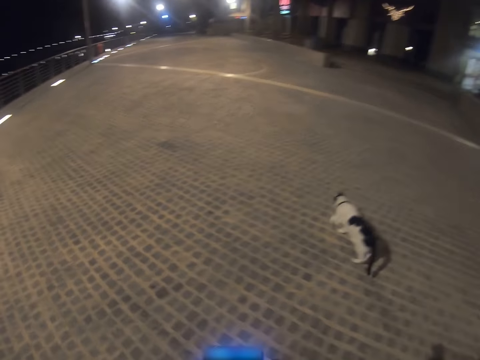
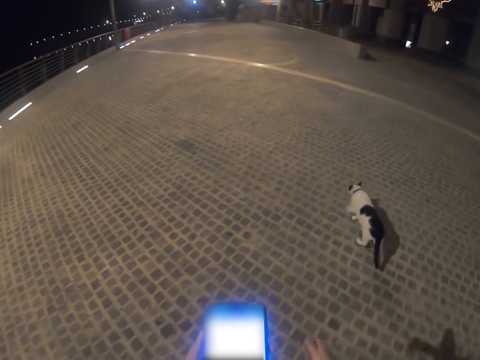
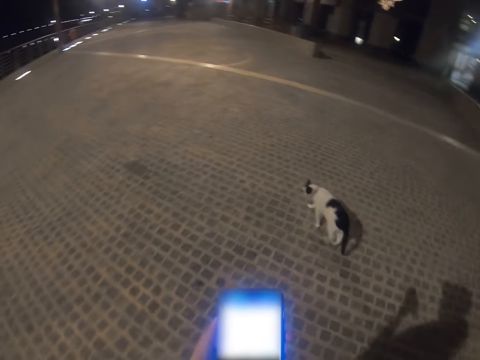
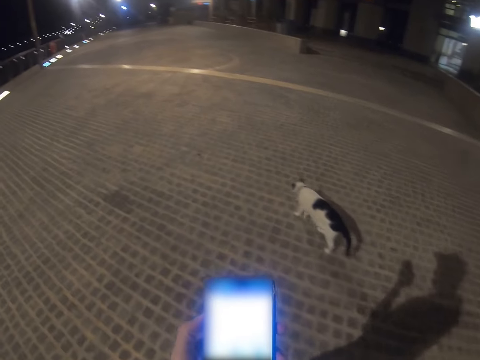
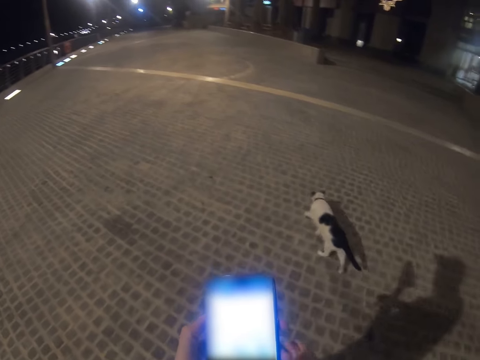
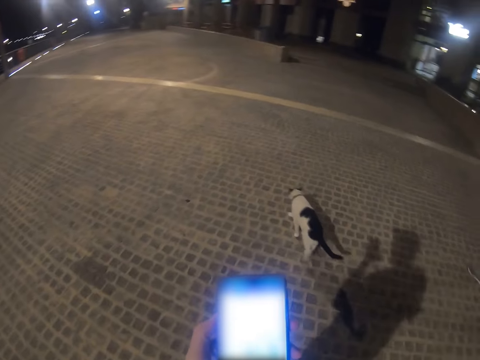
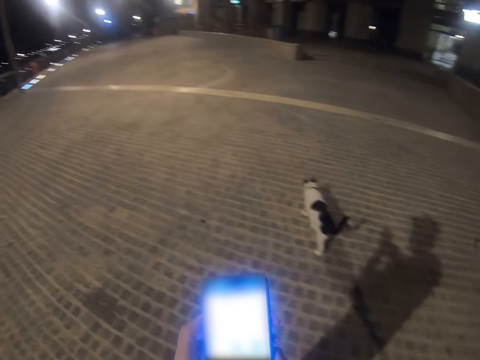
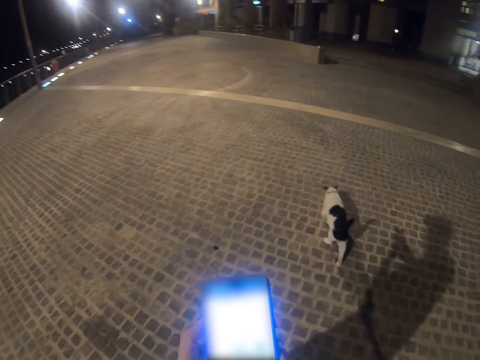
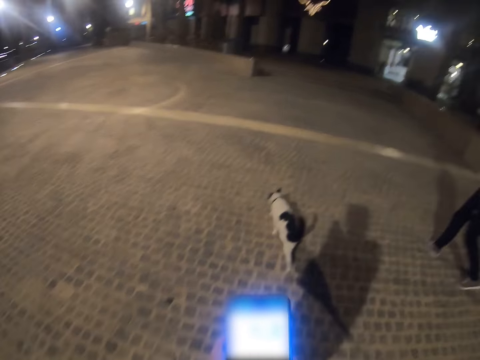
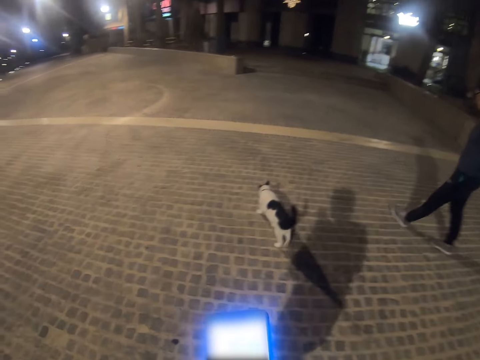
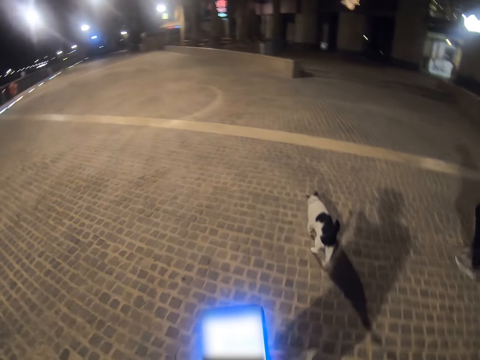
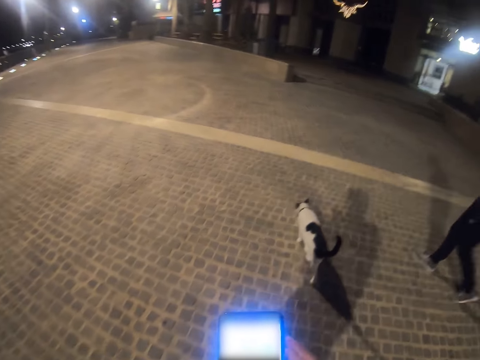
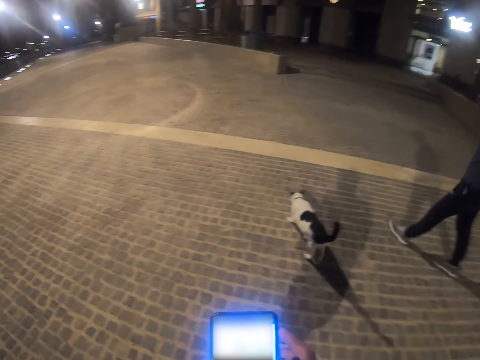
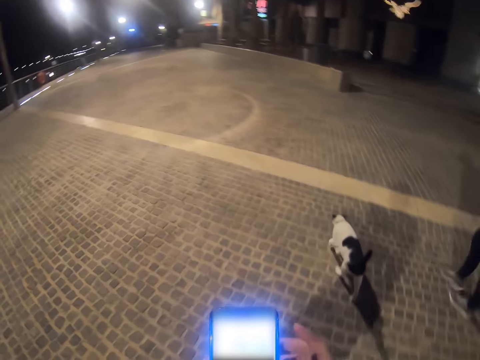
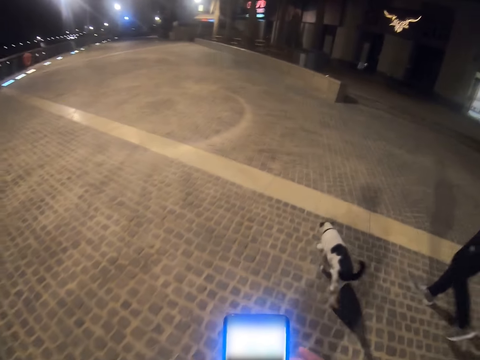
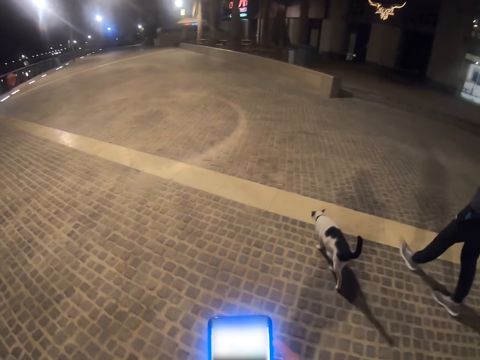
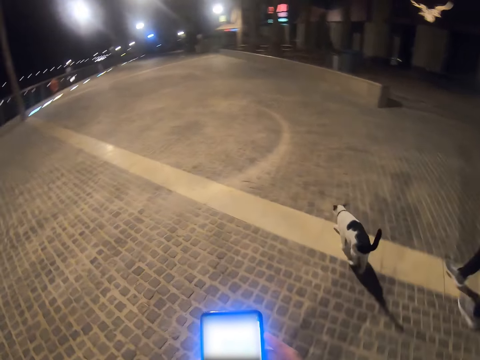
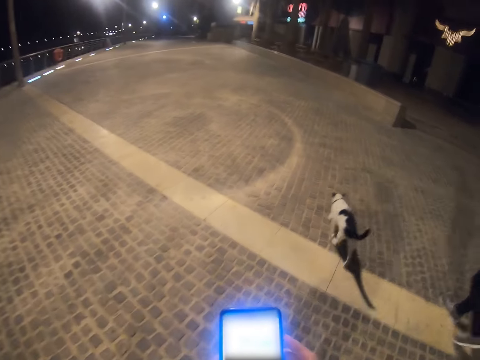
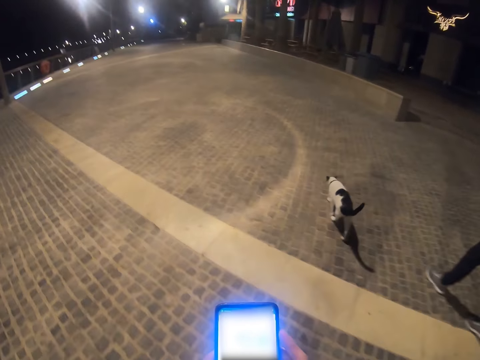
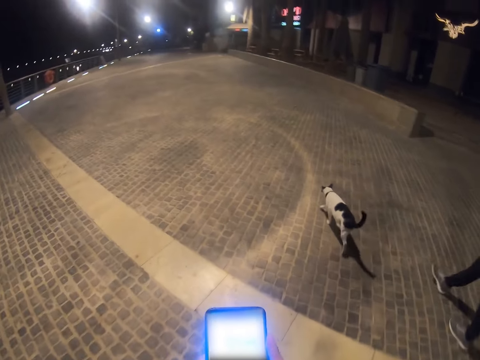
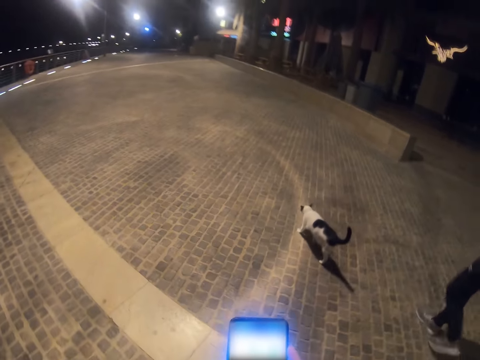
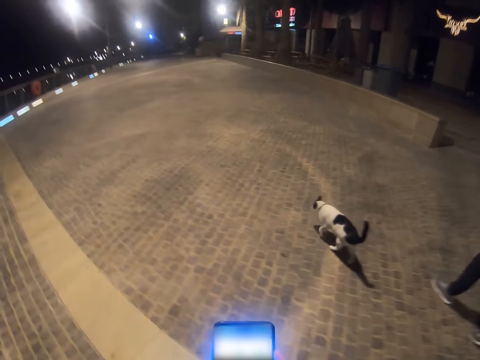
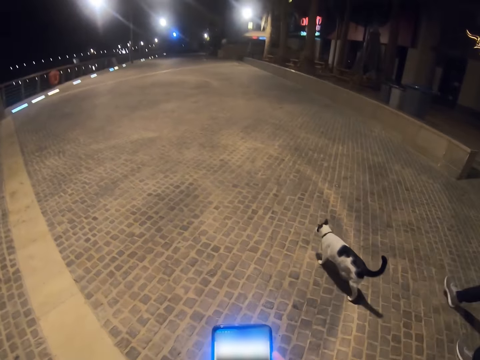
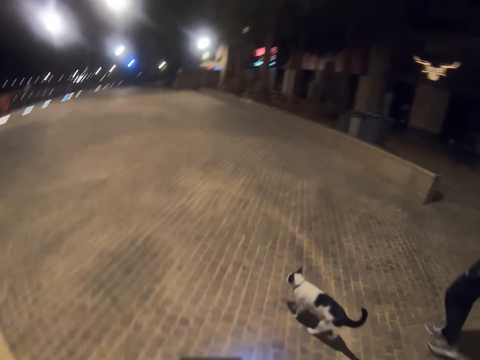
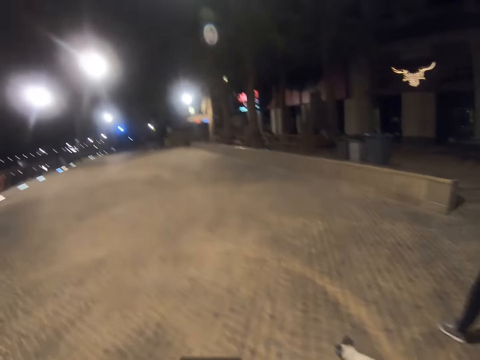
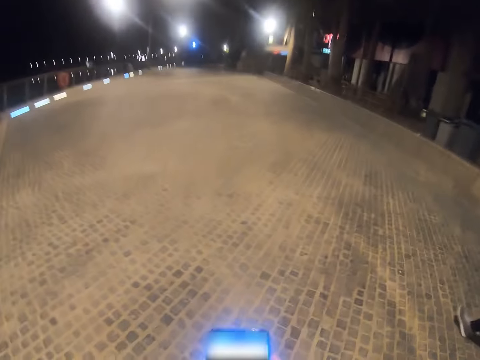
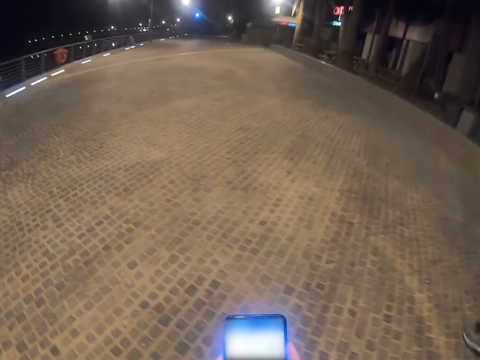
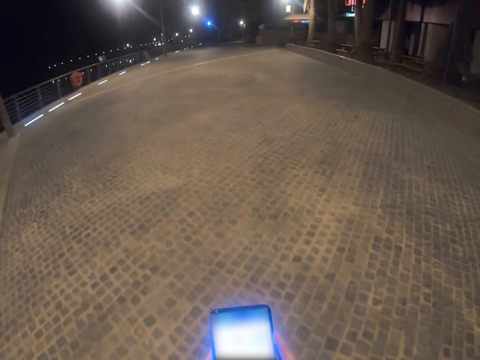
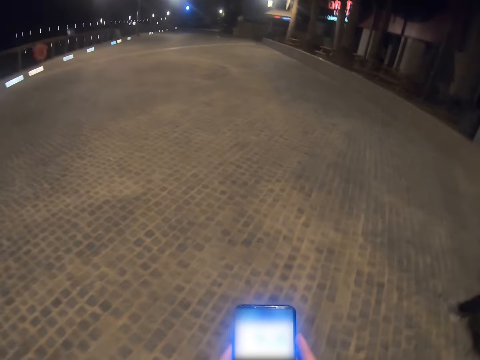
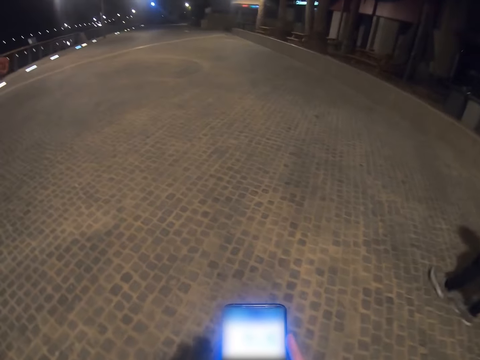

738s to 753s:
The camera wearer operates his phone with both hands. He walks around the park. A woman walks around the park. The camera wearer operates his phone with both hands. He walks around the park. He and the woman walk on the pavement. He captures video with the phone.

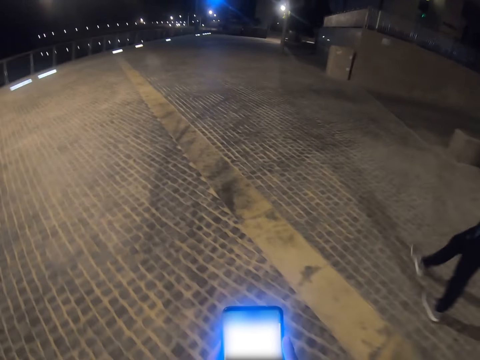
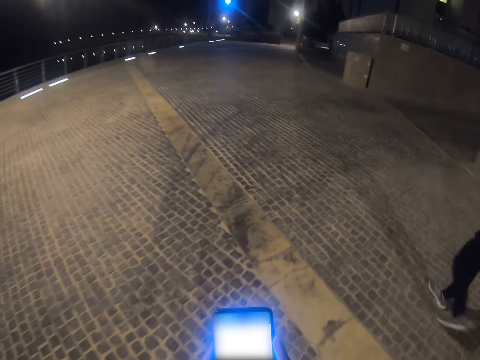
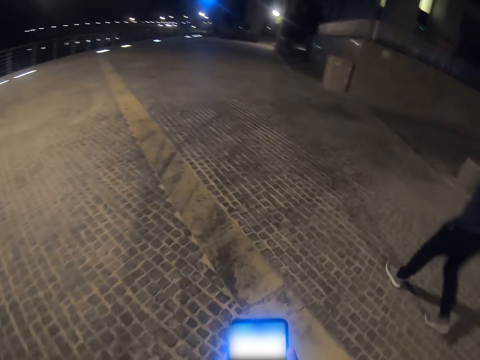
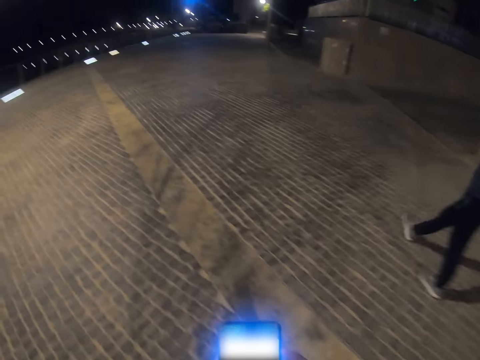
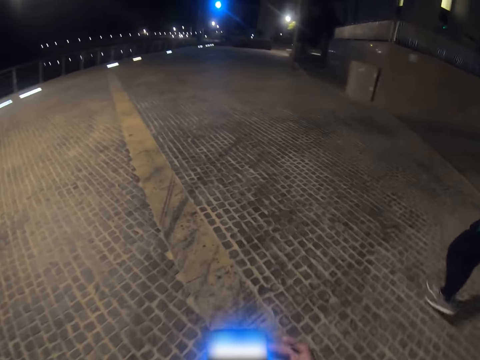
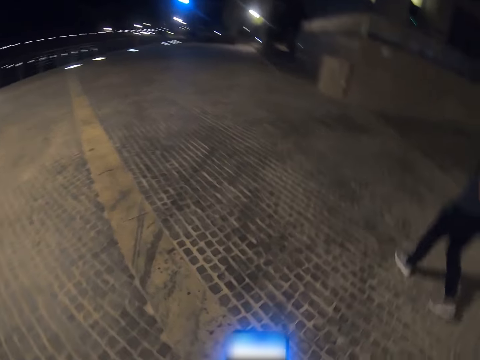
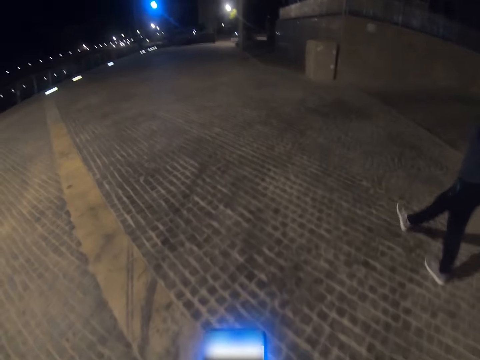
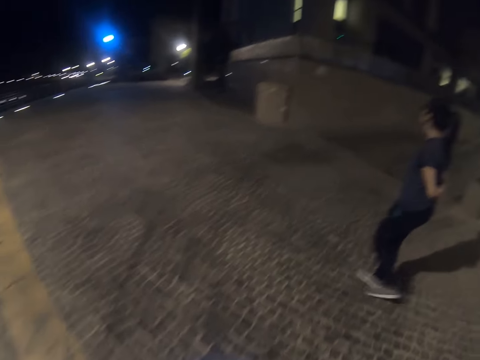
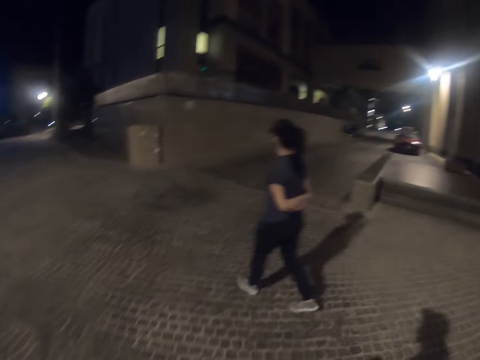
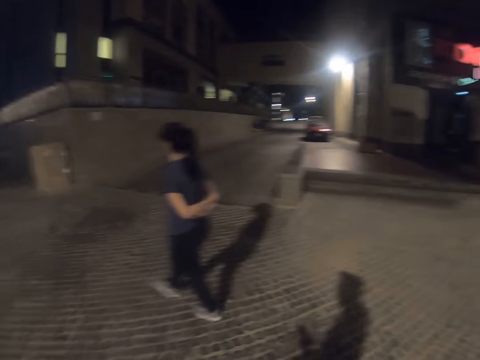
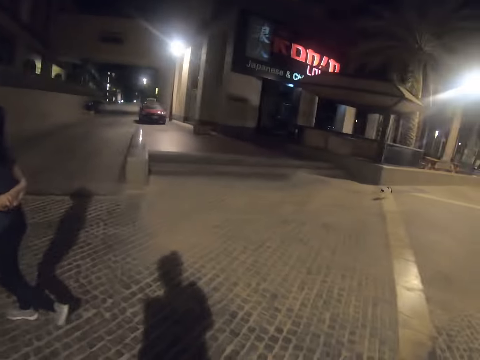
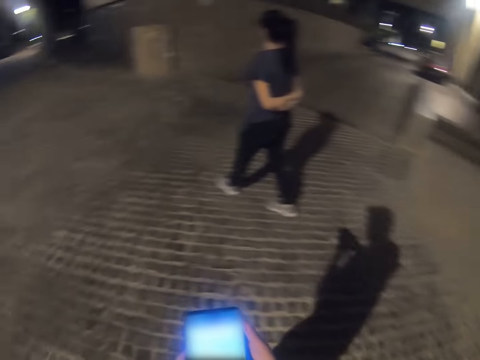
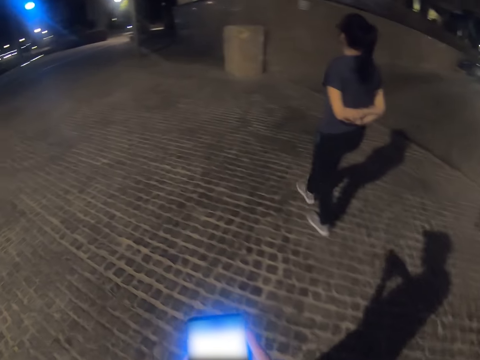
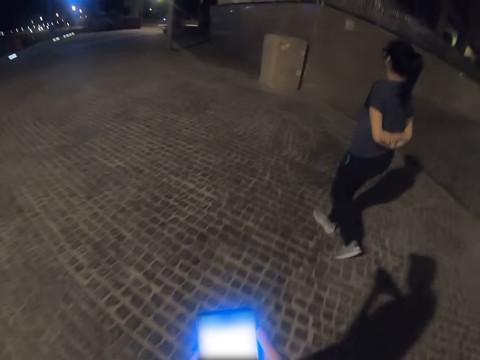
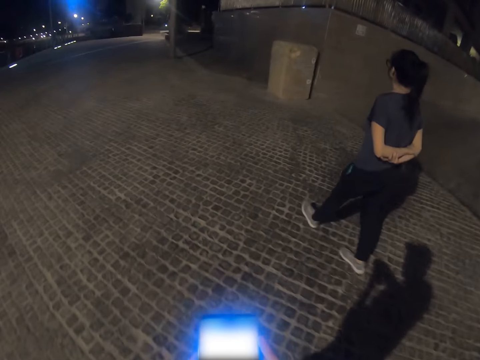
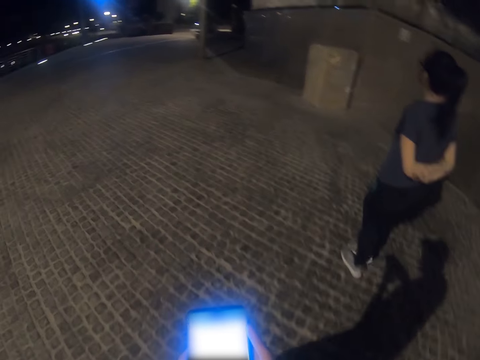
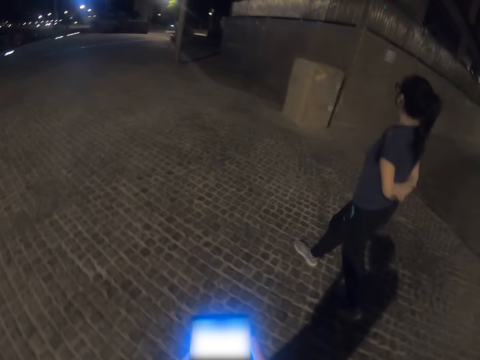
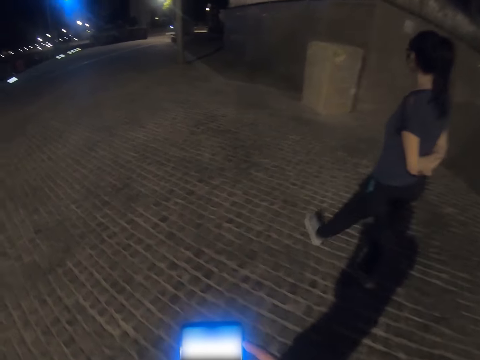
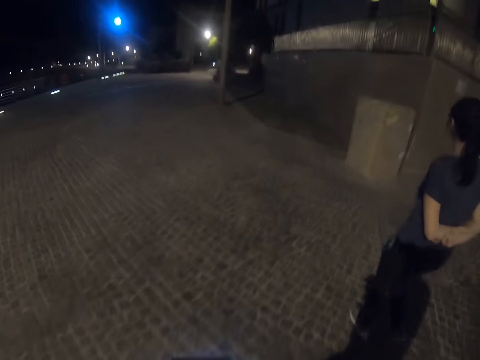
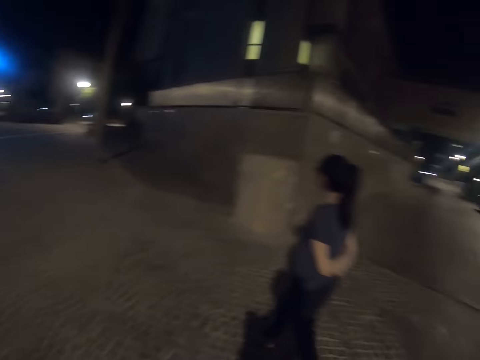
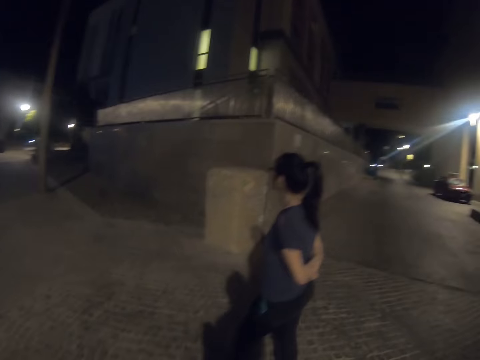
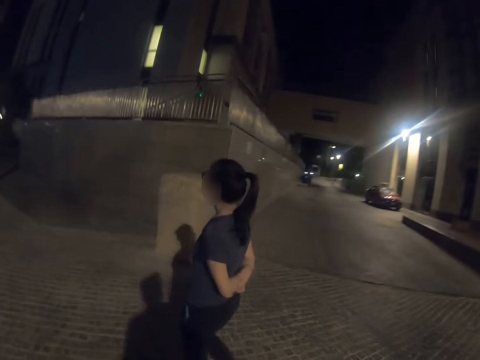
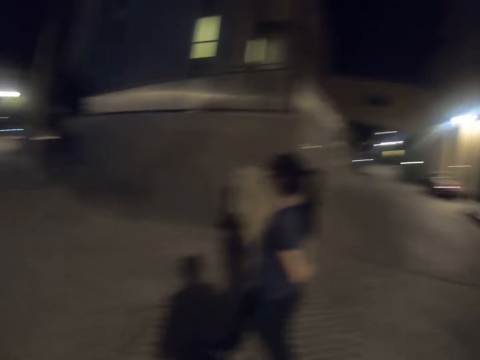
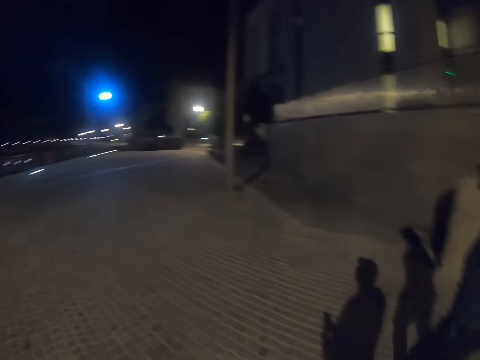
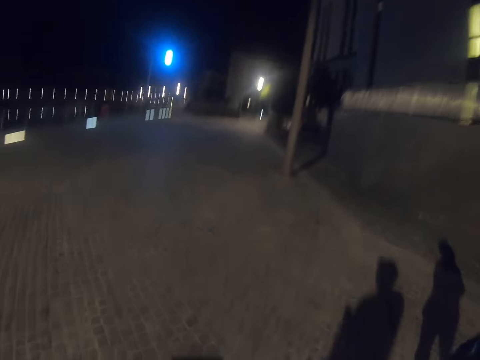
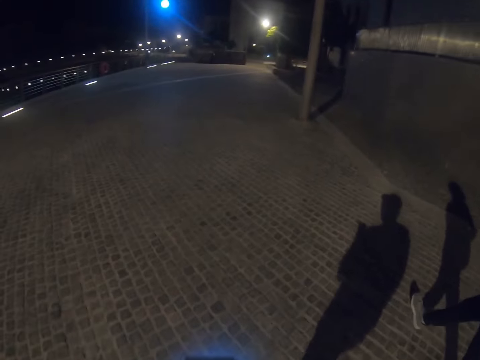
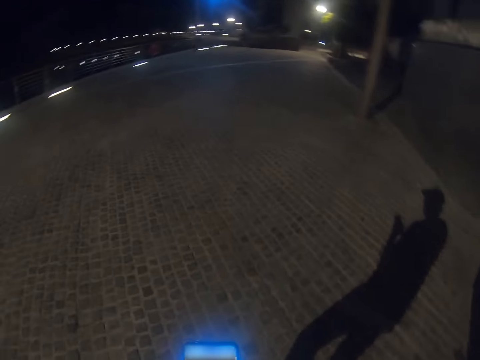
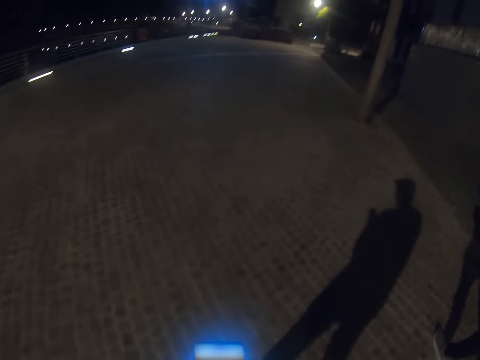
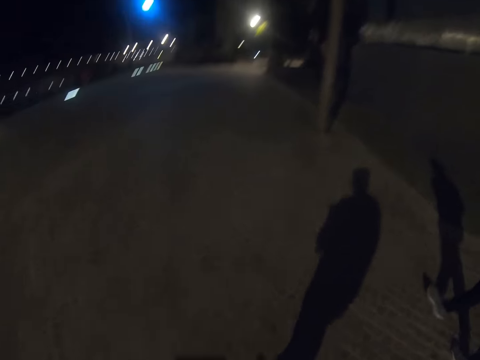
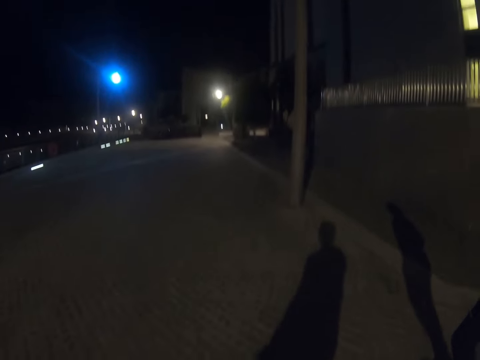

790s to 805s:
The camera wearer operates his phone with both hands. A woman walks around the park. The camera wearer walks around the park. He and the woman walk on the pavement. He looks around the park. He operates his phone with both hands. The woman walks around the park. The camera wearer takes a video with the phone. He walks around the park. He looks around the park. He walks around the park.
